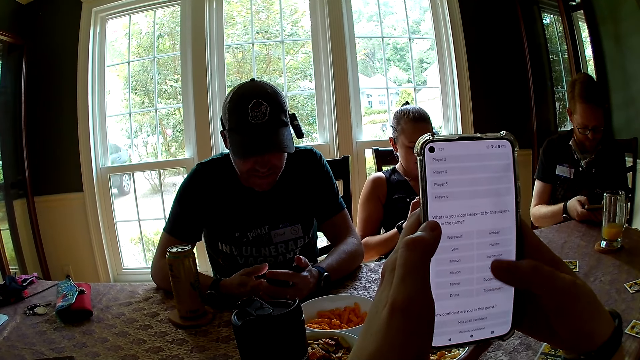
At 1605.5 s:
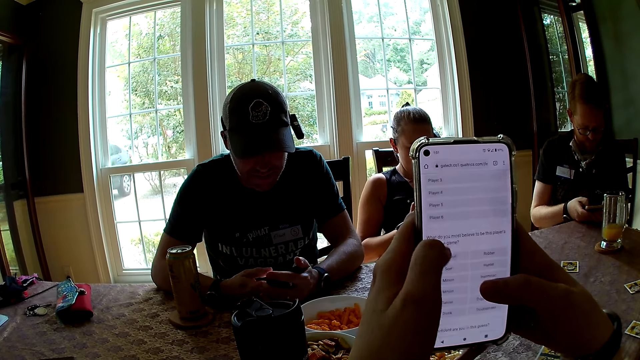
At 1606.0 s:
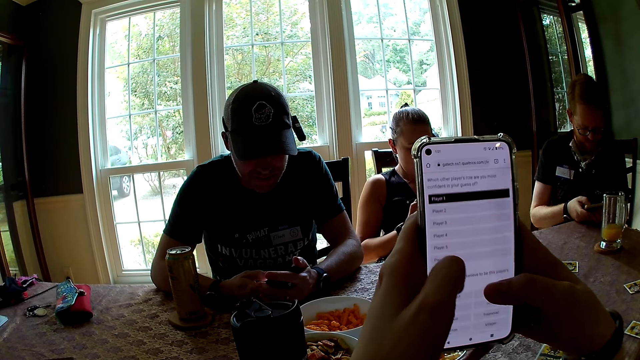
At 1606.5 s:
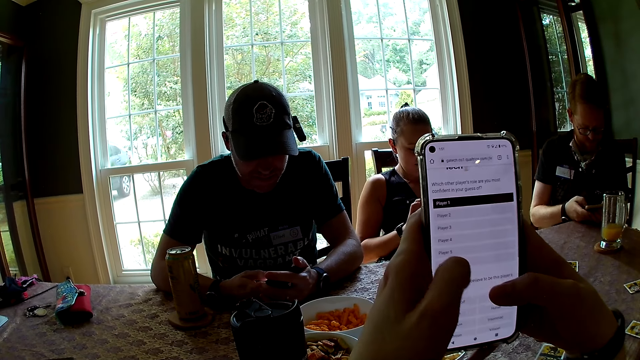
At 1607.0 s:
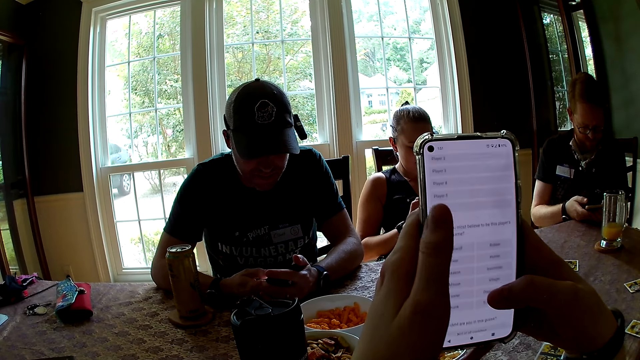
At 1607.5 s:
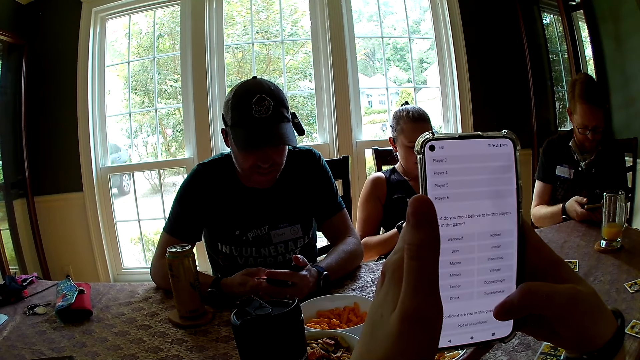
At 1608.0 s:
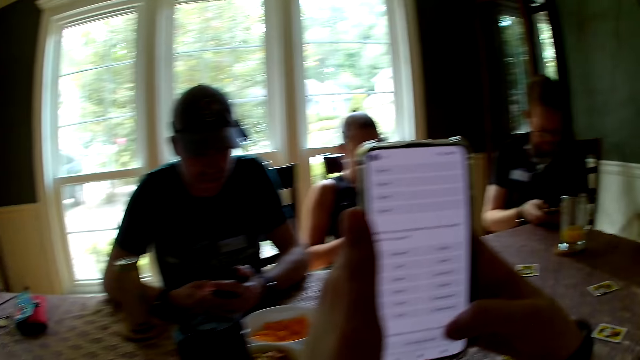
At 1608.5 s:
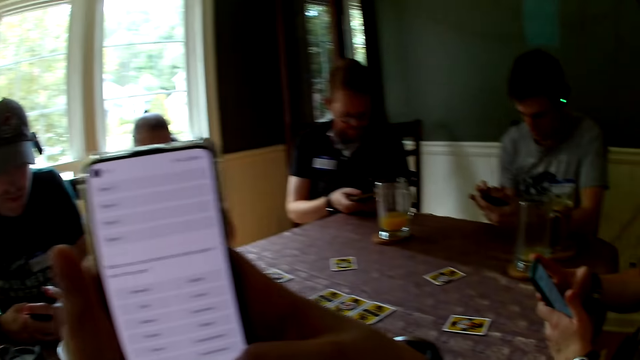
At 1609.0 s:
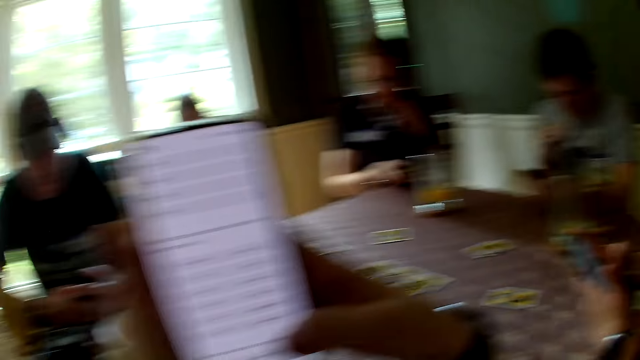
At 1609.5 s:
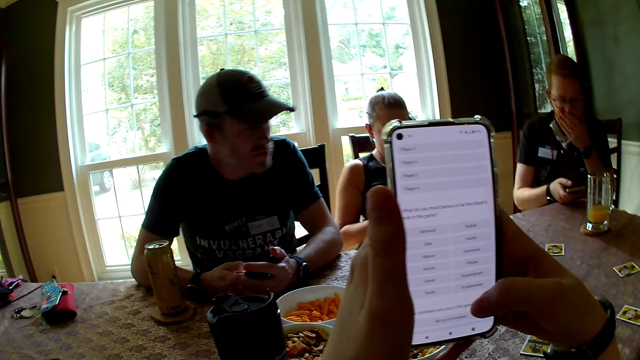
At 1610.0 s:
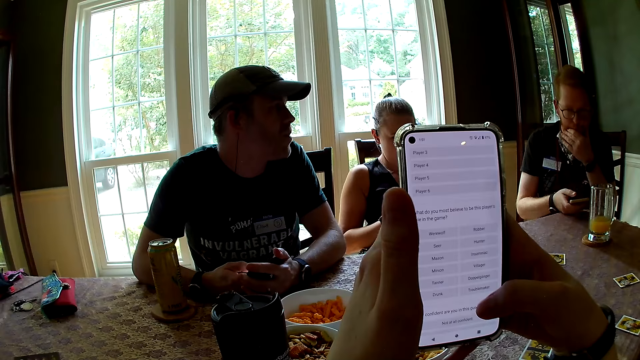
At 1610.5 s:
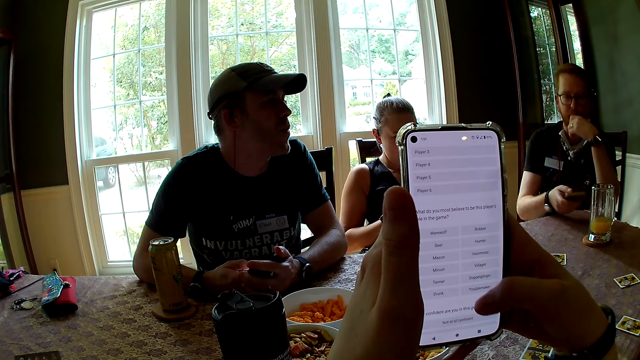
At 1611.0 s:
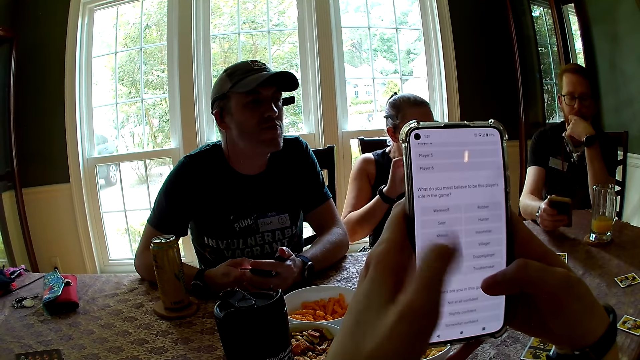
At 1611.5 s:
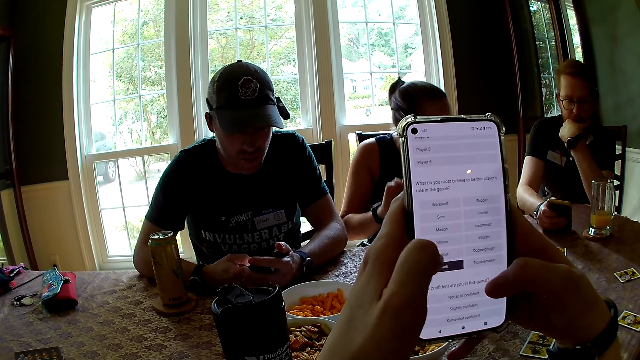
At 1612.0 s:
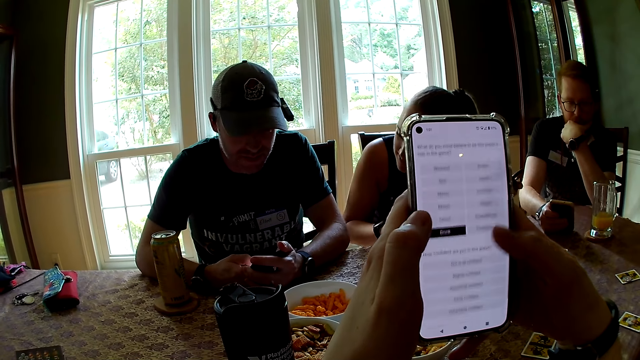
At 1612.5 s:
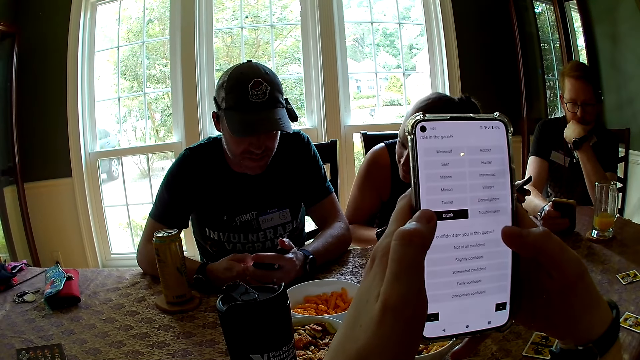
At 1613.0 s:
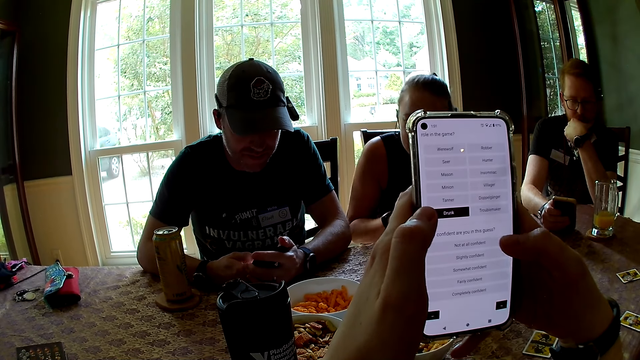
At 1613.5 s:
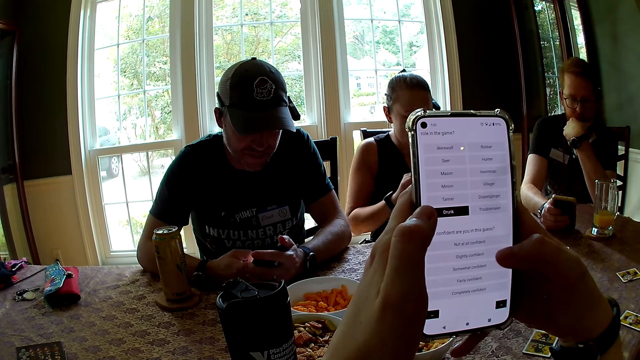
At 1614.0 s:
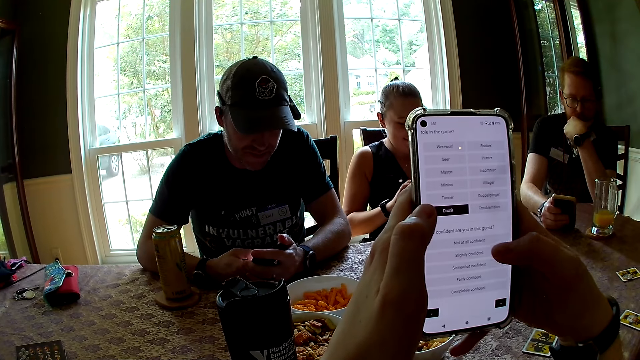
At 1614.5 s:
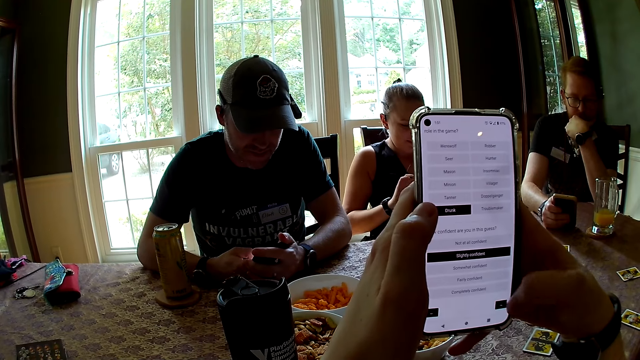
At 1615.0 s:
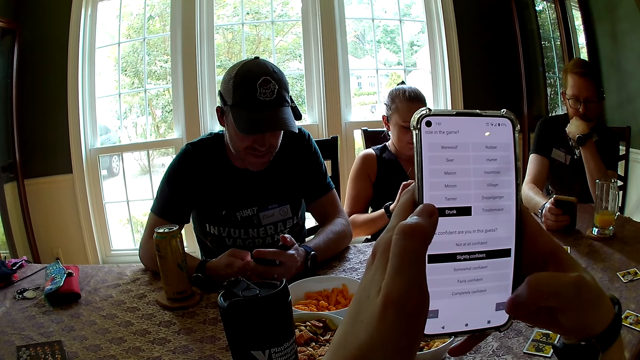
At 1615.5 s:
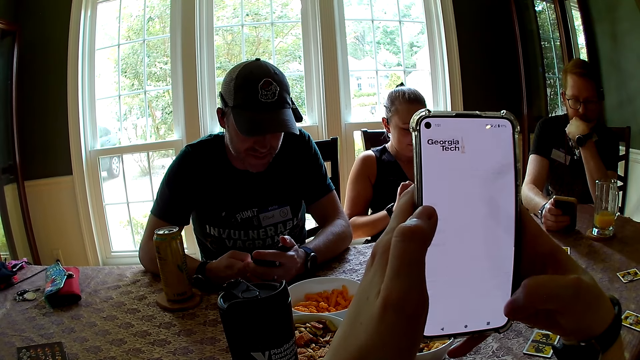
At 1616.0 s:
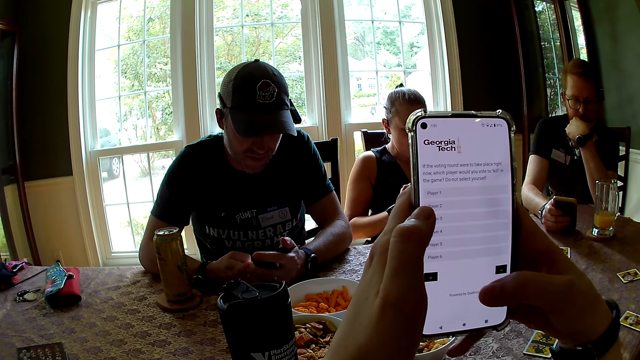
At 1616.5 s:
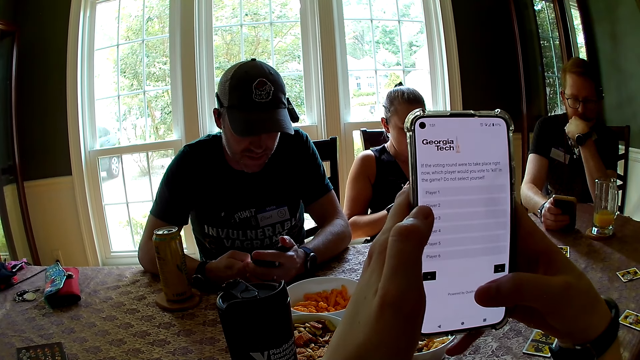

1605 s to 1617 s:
A person moves the hand to the chin. Another person moves on the table.

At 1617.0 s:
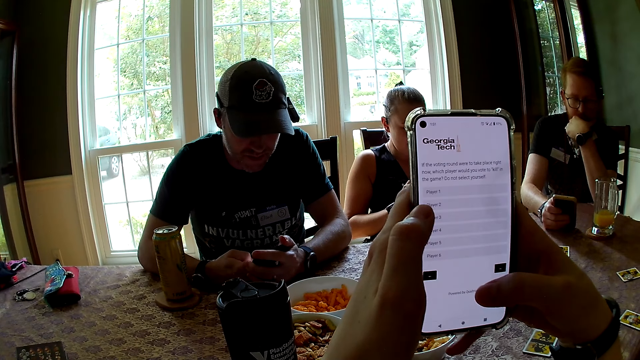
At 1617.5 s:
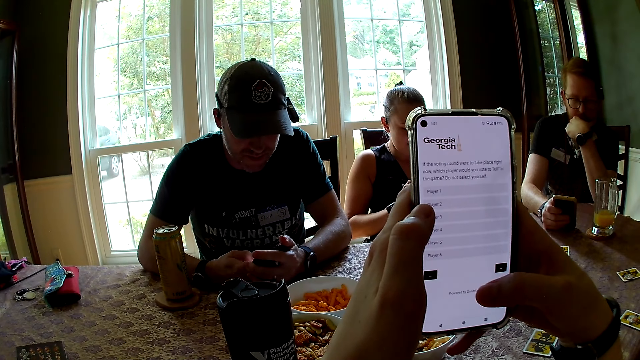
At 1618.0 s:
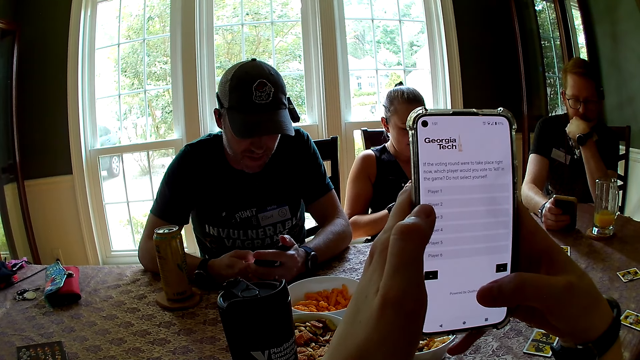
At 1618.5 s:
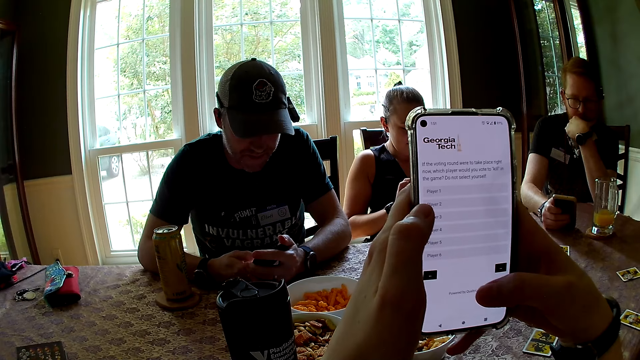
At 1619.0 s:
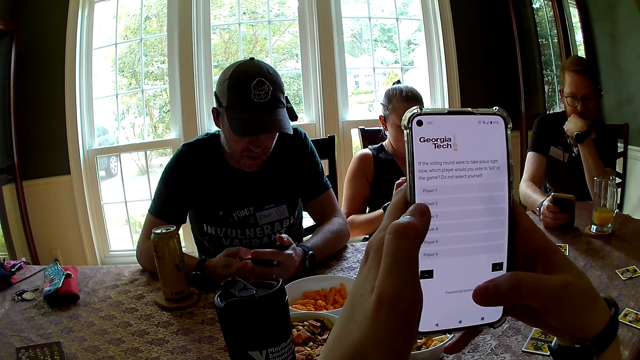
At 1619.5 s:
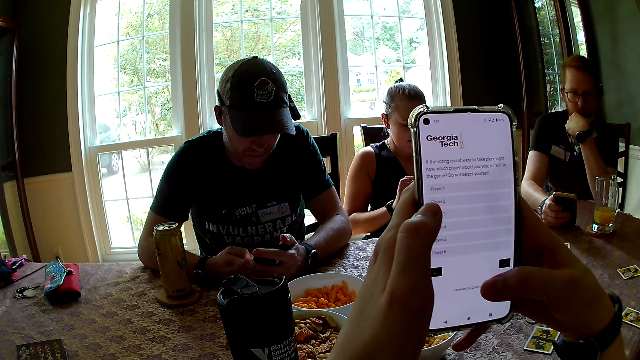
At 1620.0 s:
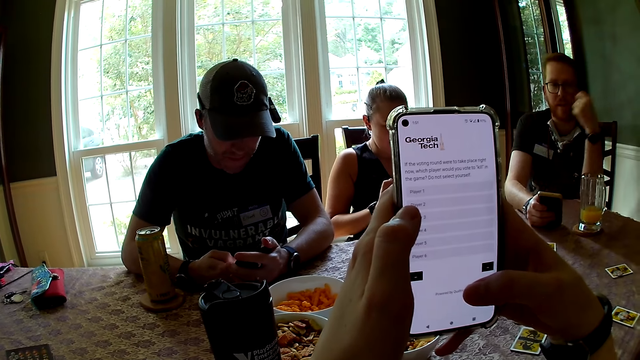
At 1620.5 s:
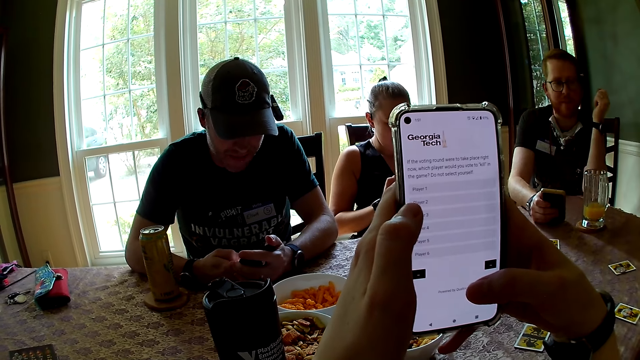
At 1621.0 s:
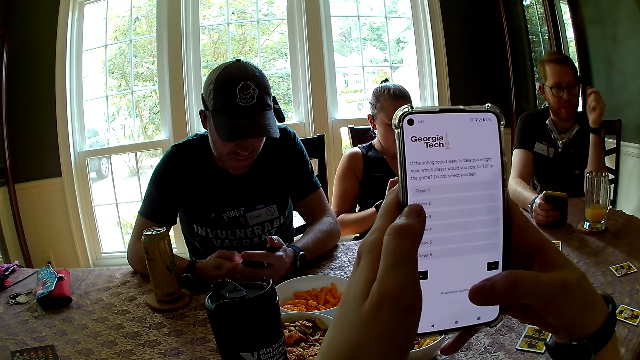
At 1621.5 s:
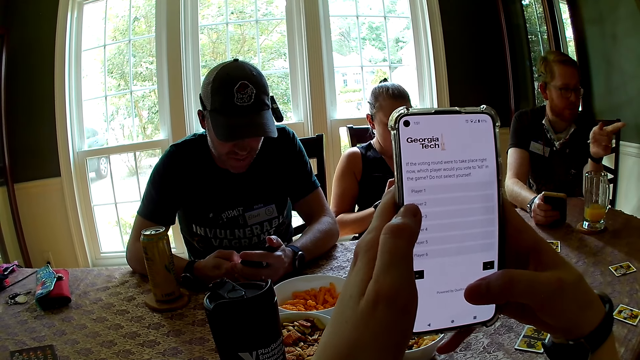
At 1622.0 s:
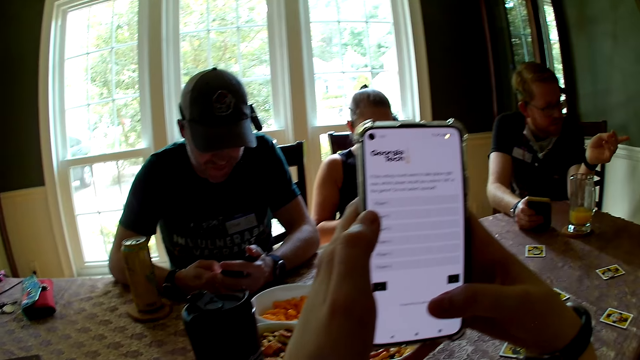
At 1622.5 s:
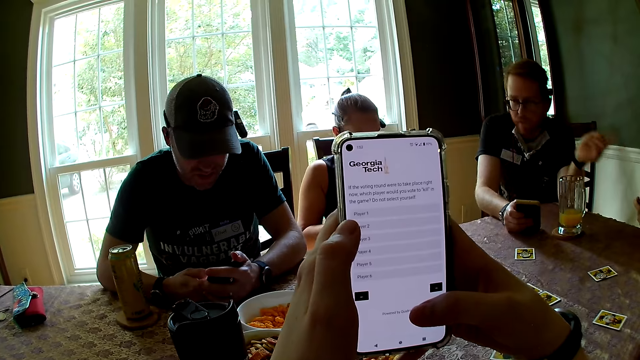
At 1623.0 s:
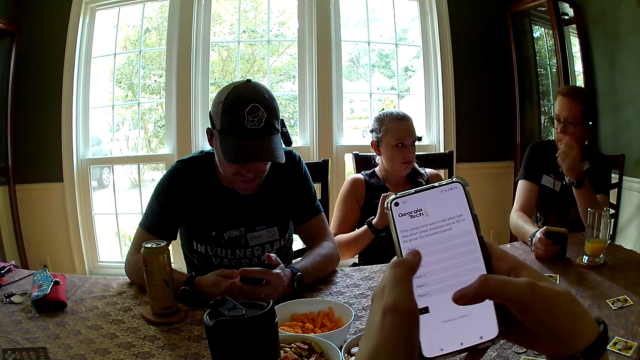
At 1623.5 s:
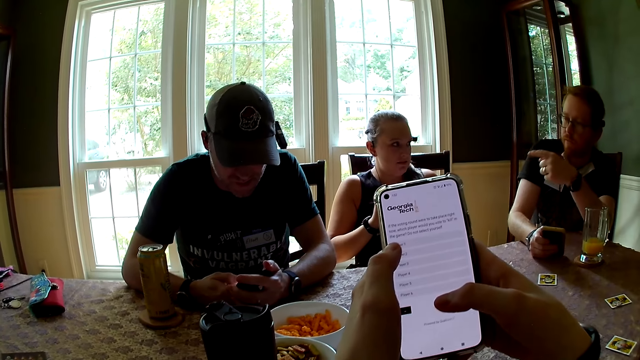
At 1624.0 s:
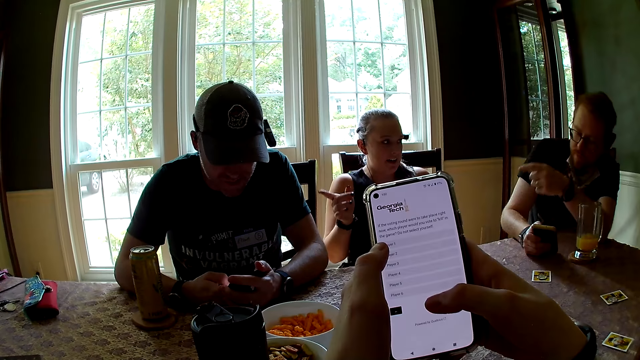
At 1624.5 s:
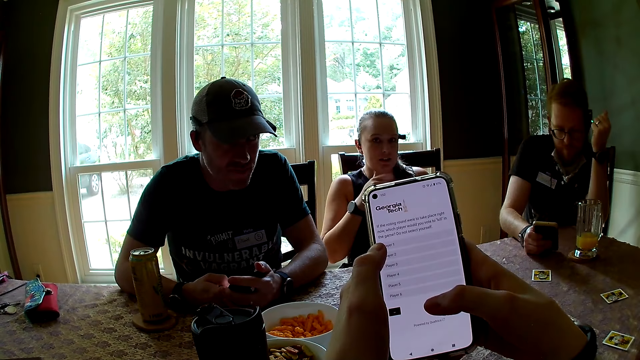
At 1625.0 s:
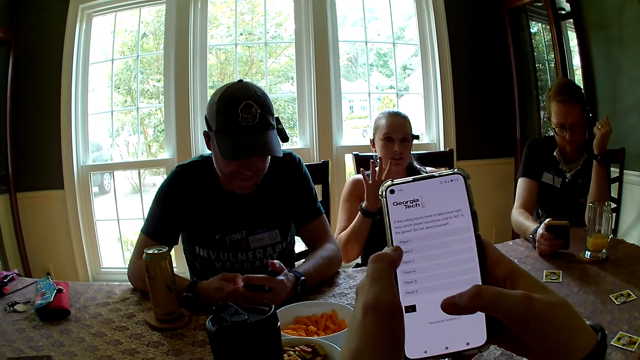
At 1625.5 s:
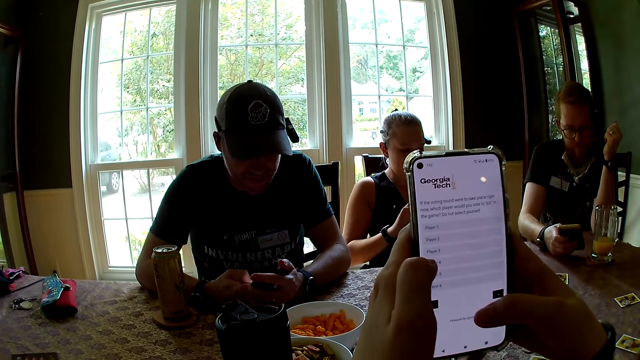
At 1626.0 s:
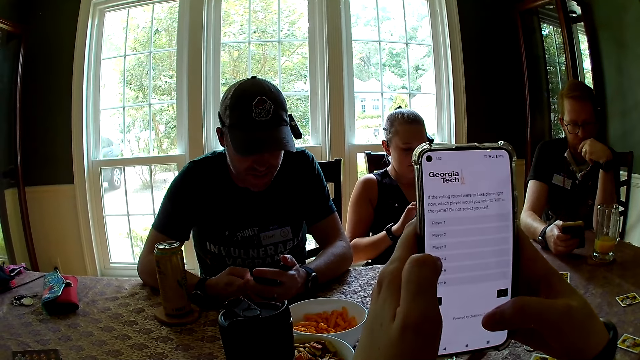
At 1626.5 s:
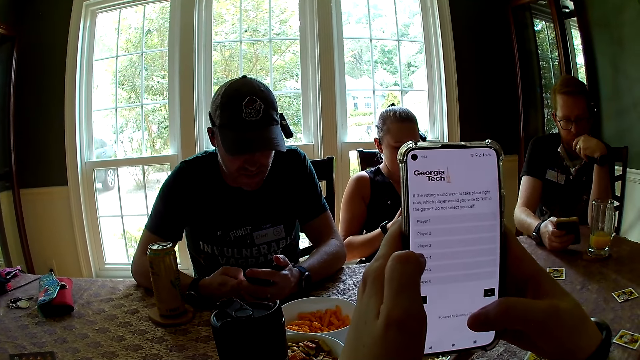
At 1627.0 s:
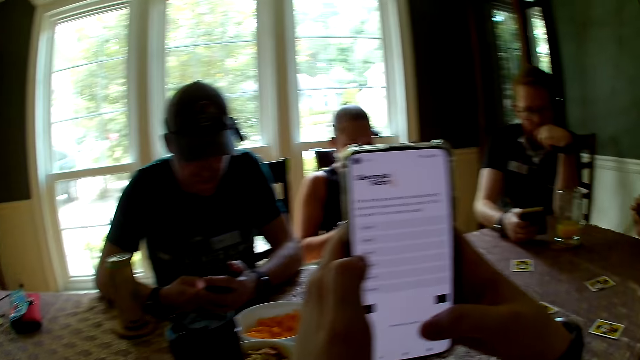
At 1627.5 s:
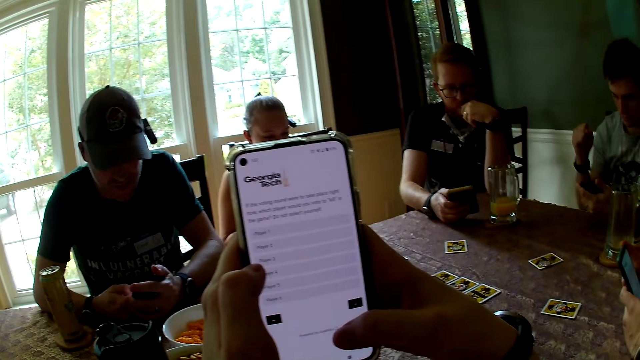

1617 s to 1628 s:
A man speaks to the group of people at the table. A person moves the hand. The person points at another person. The camera wearer speaks to a woman. The woman speaks to the man. A third person moves the hand. The woman speaks to the camera wearer. The man operates the phone with his hands. The first person moves the hand to the chin.
